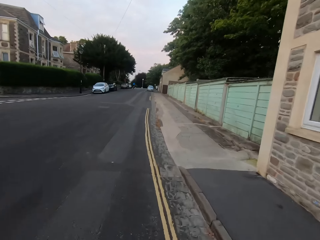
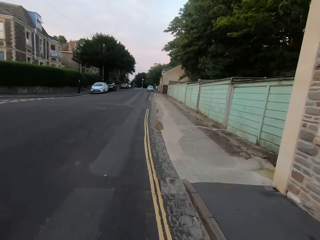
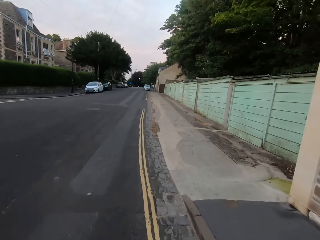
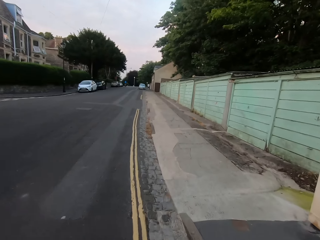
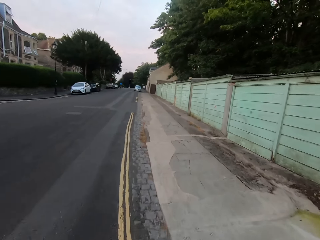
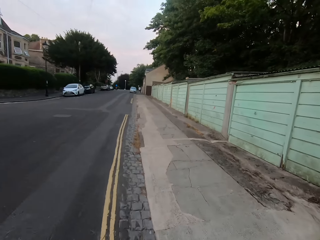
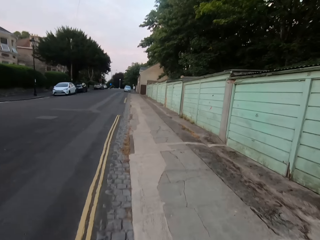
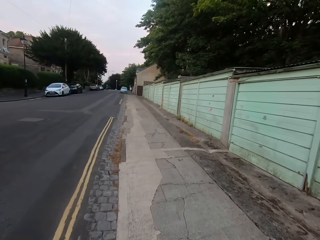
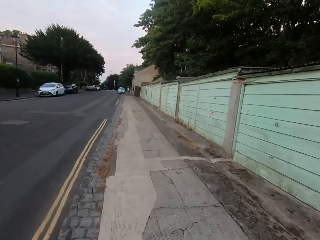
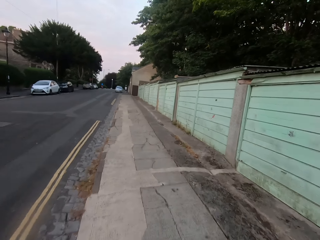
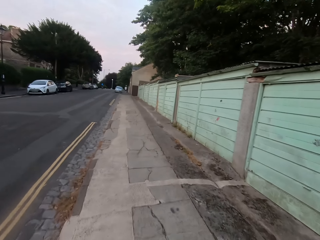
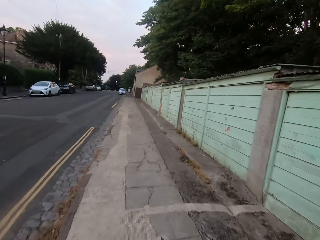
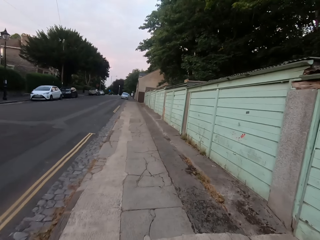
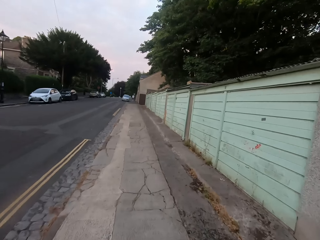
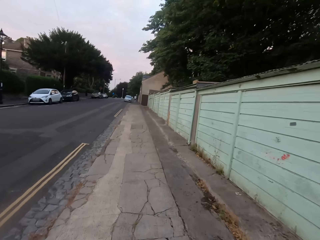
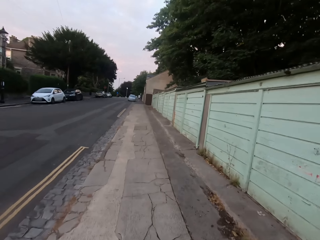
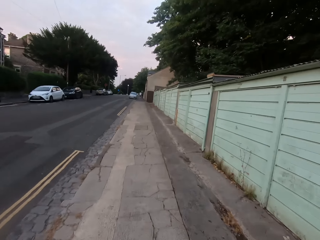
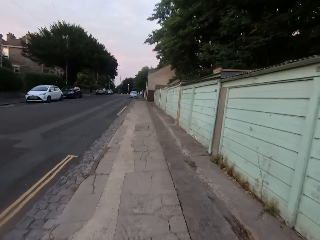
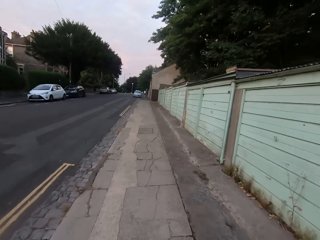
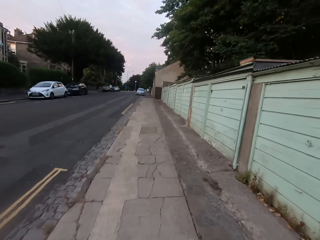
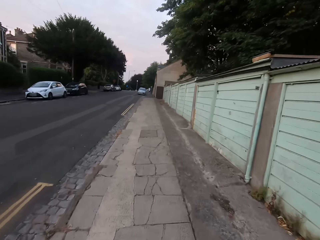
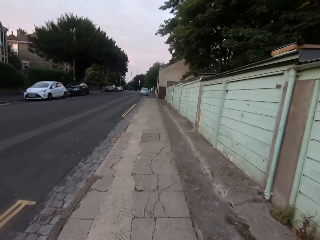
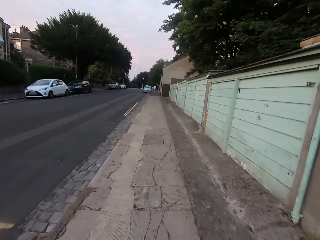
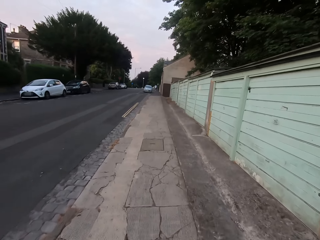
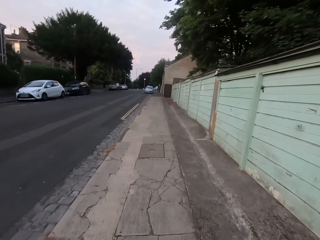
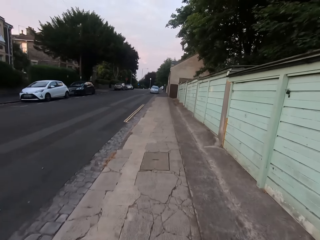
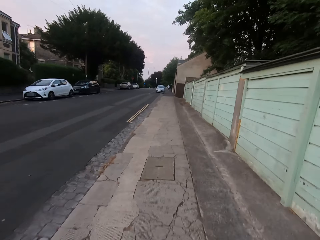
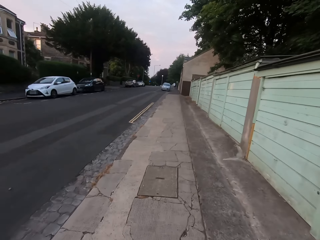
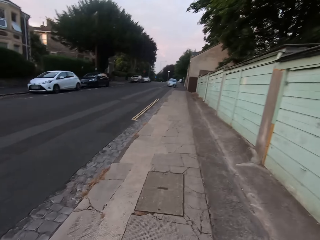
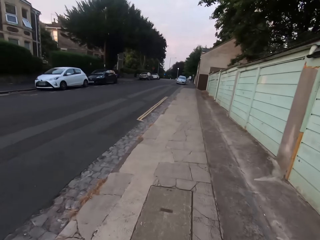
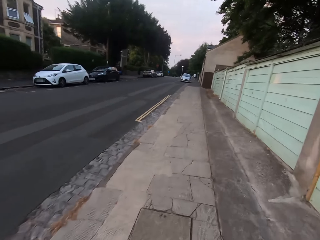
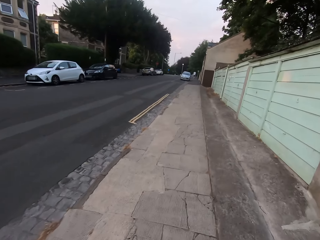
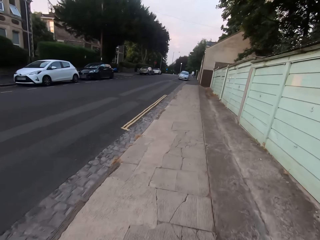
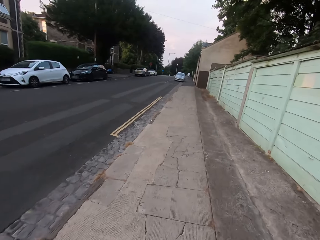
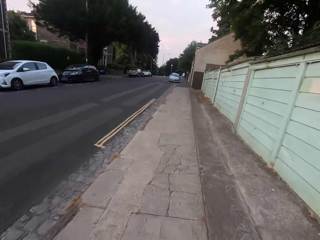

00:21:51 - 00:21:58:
The camera wearer runs on the footpath.

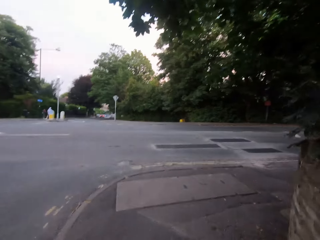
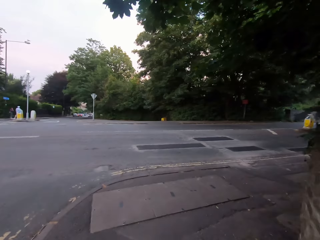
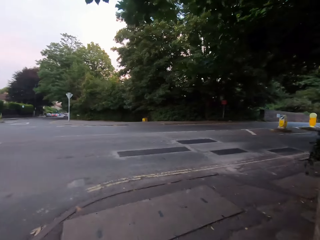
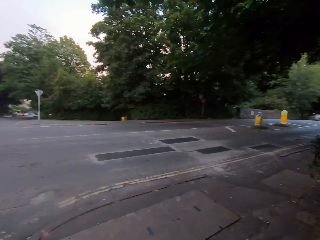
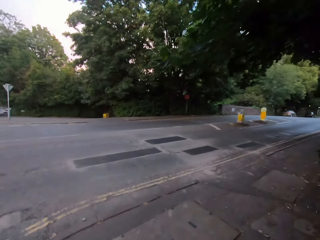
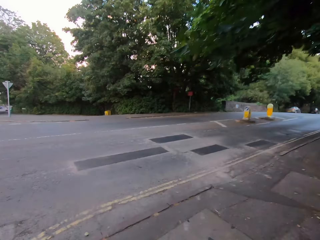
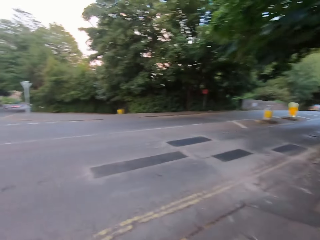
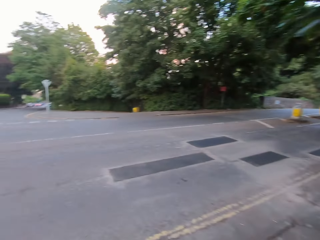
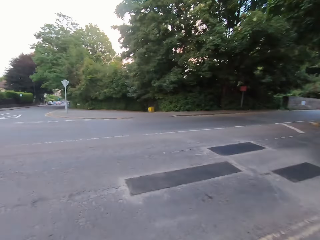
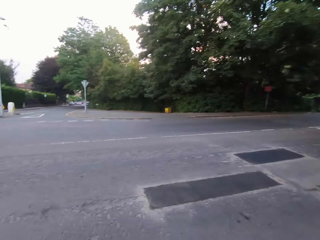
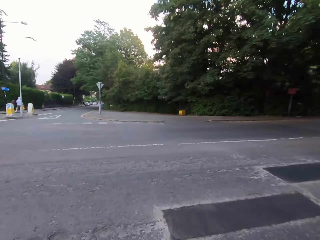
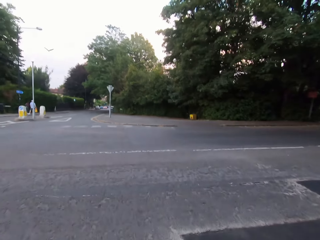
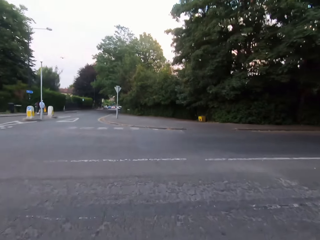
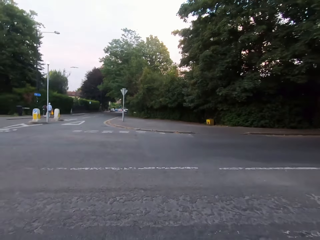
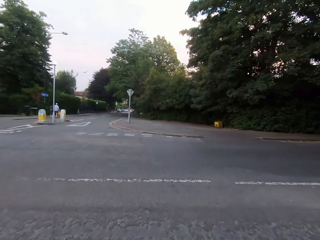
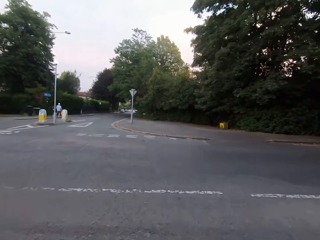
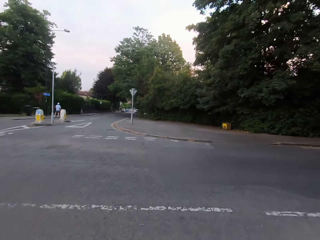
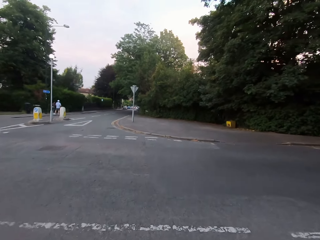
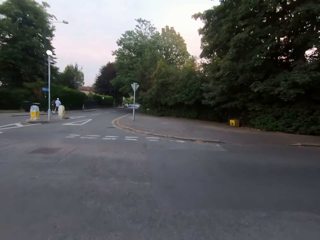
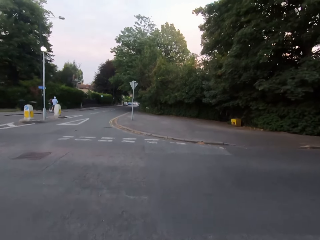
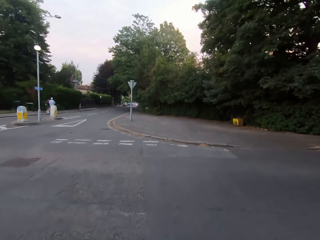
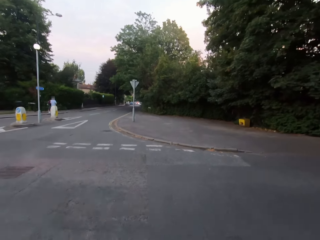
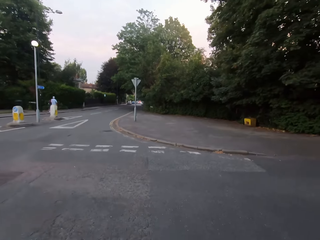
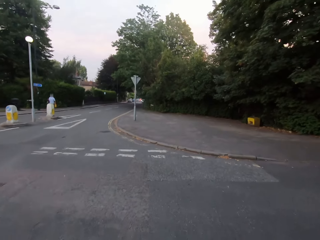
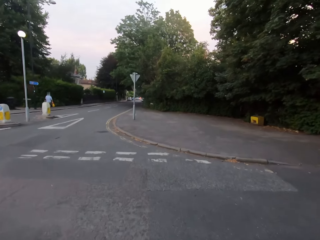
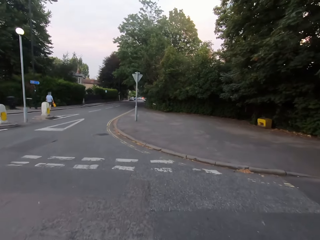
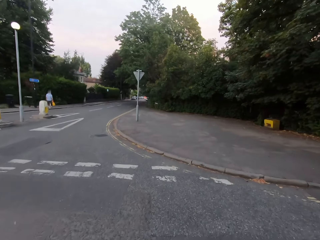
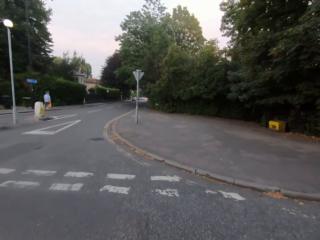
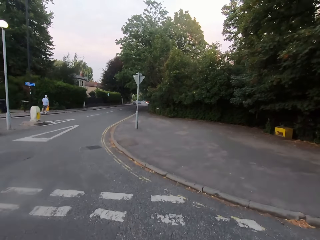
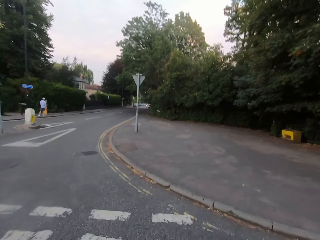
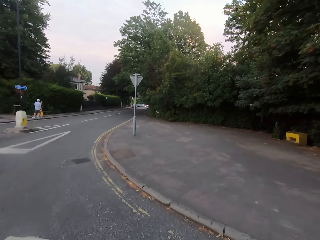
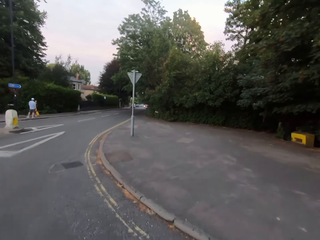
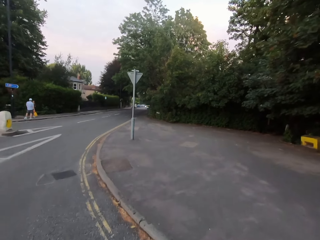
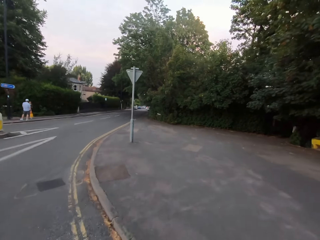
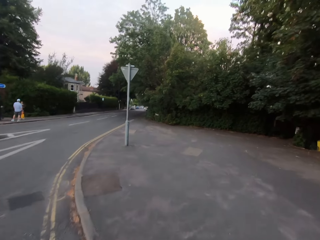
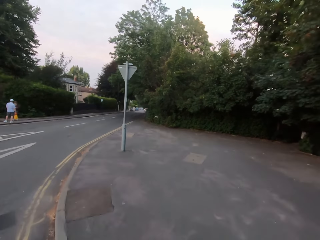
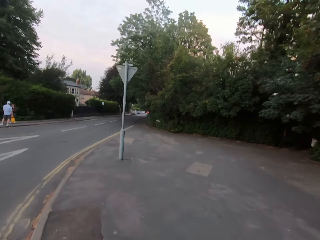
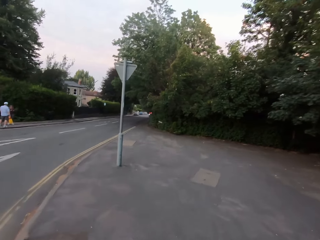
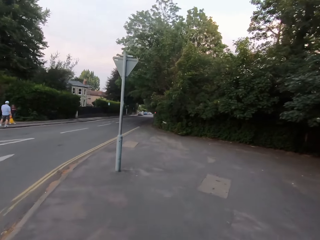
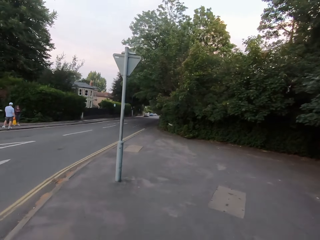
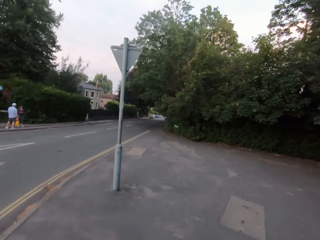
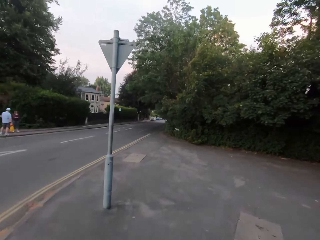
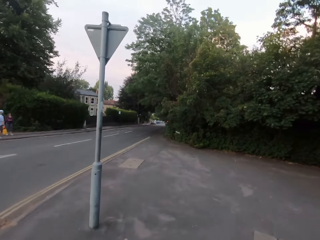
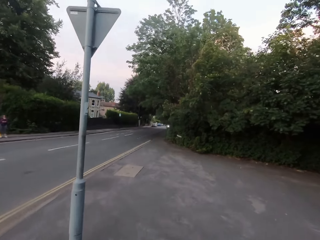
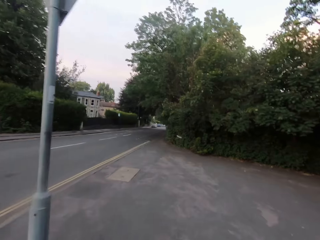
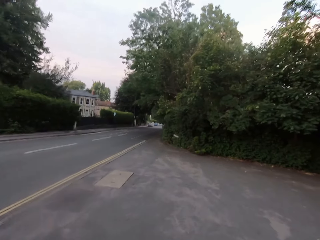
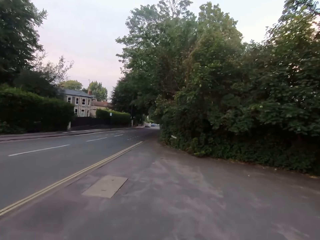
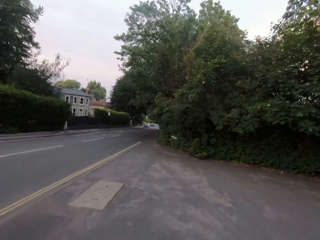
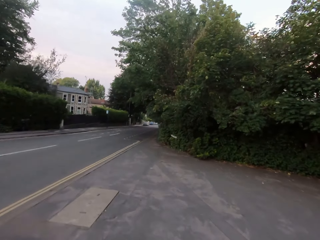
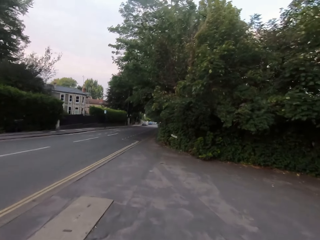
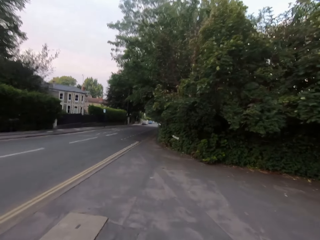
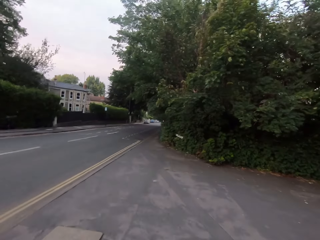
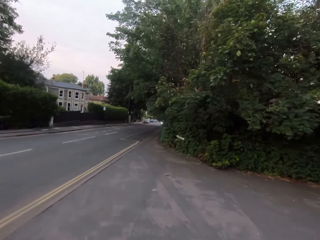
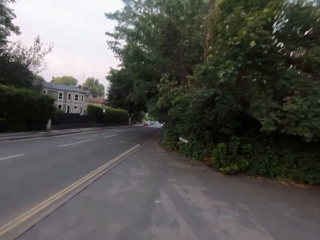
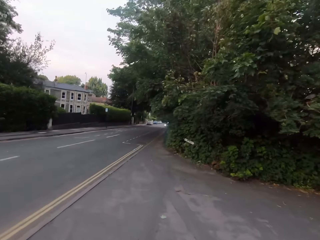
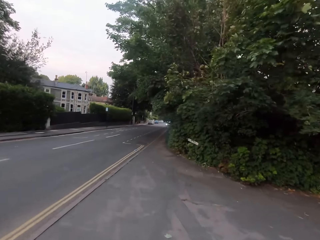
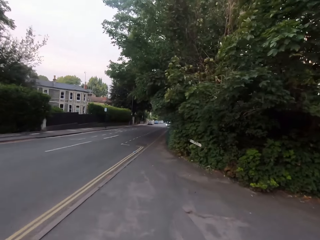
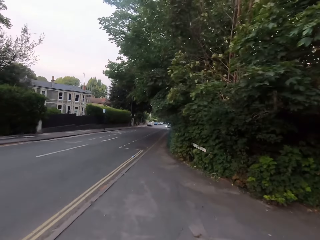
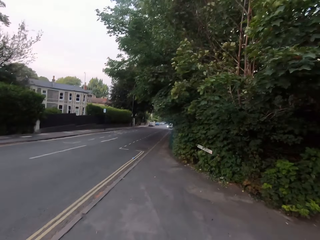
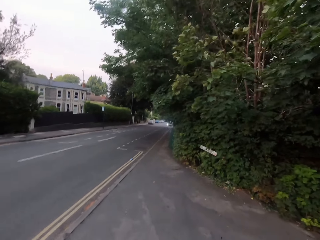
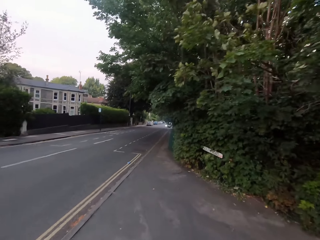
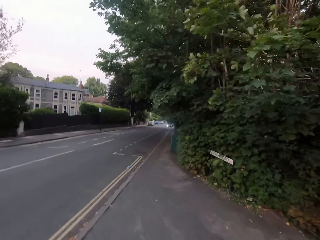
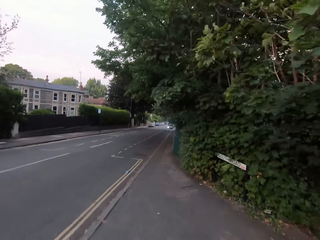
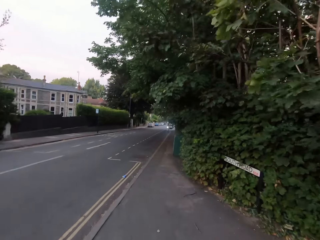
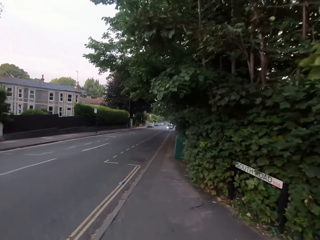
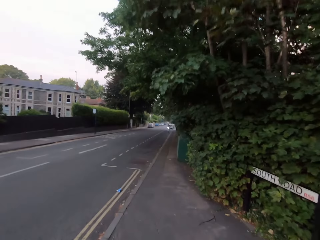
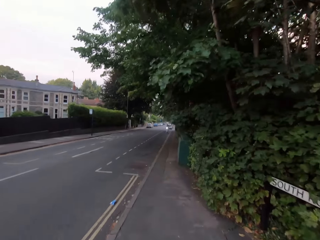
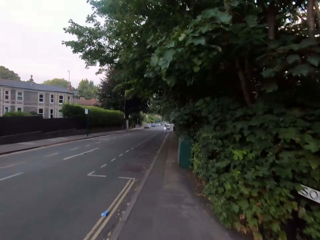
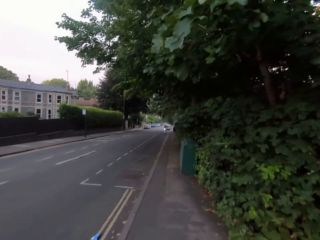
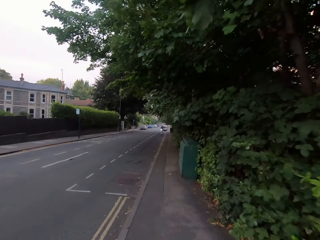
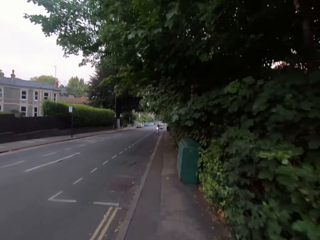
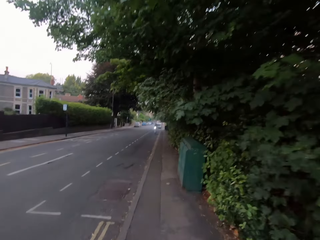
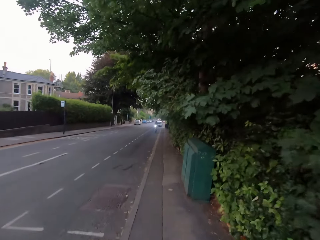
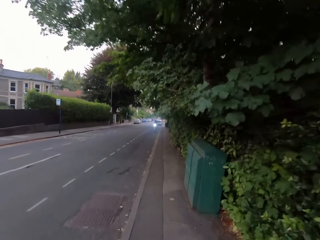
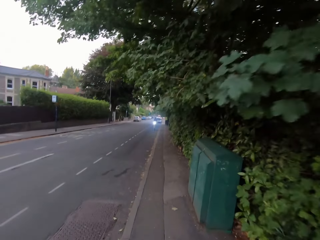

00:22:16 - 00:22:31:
The camera wearer crosses the road. They run on the footpath. They run along the road.
